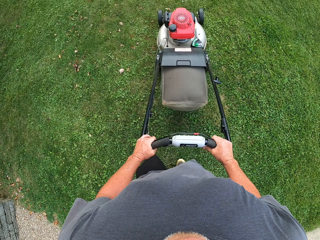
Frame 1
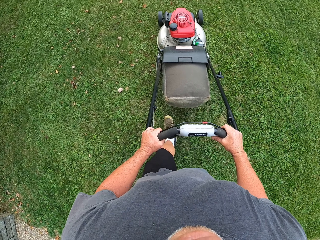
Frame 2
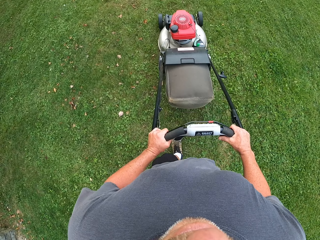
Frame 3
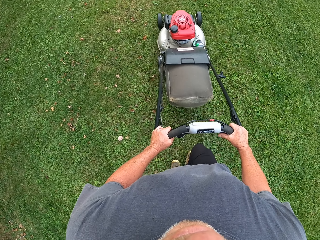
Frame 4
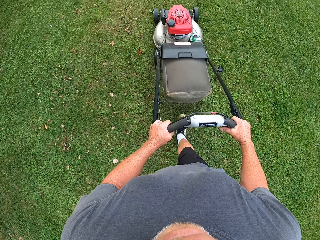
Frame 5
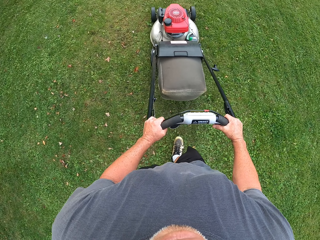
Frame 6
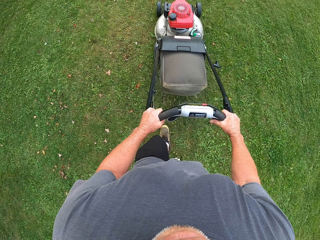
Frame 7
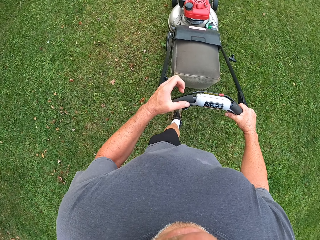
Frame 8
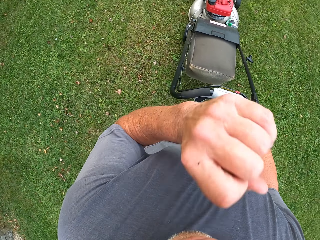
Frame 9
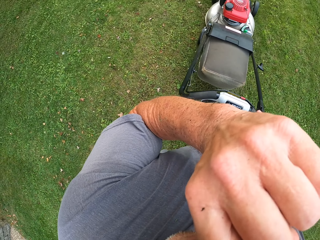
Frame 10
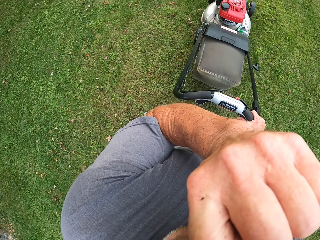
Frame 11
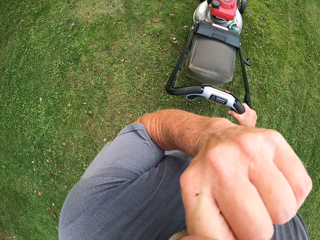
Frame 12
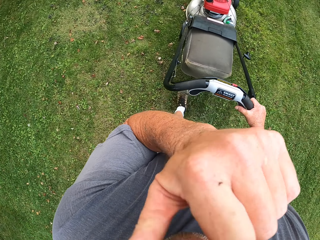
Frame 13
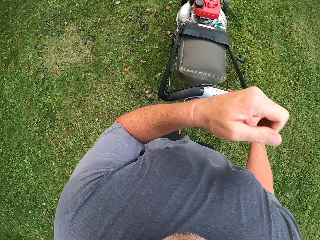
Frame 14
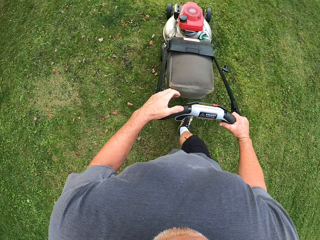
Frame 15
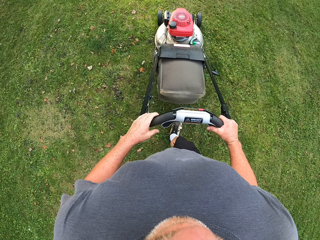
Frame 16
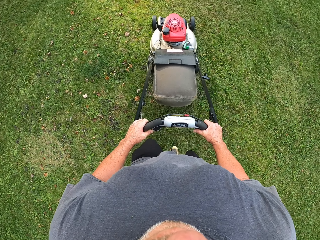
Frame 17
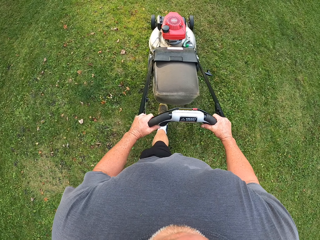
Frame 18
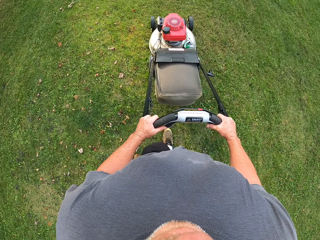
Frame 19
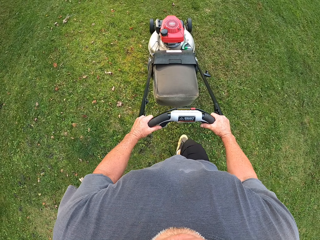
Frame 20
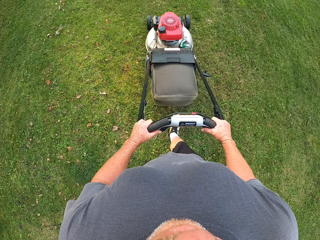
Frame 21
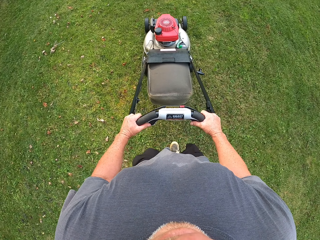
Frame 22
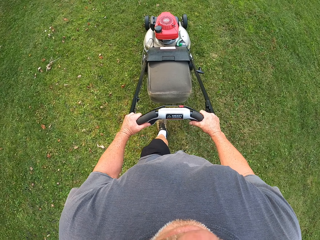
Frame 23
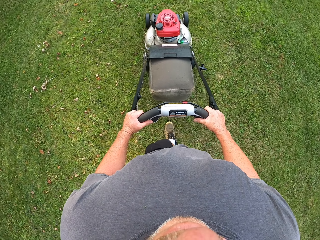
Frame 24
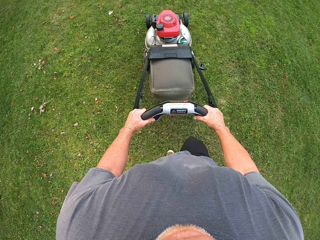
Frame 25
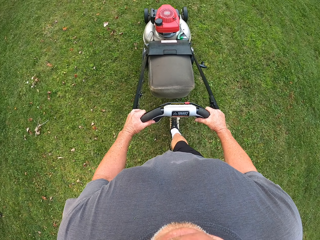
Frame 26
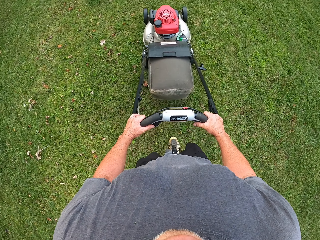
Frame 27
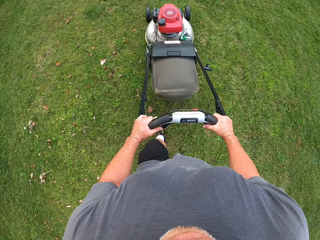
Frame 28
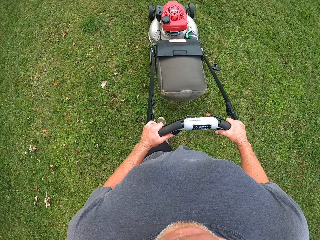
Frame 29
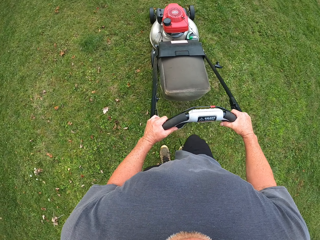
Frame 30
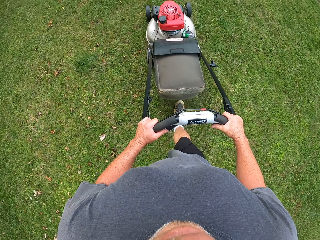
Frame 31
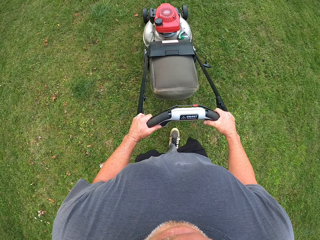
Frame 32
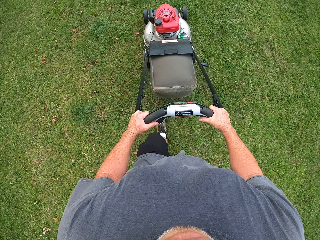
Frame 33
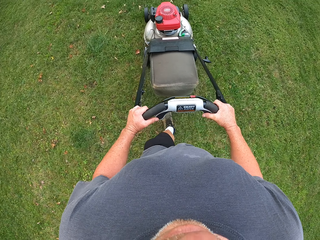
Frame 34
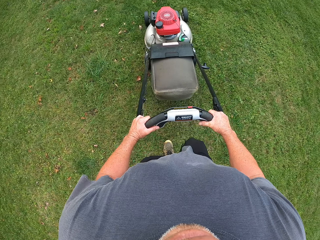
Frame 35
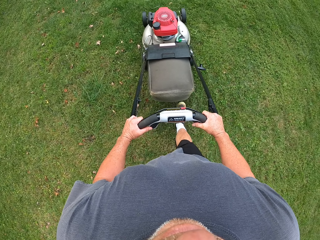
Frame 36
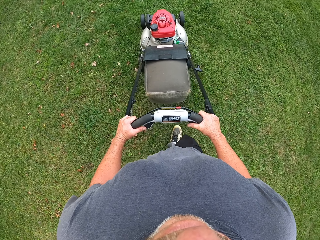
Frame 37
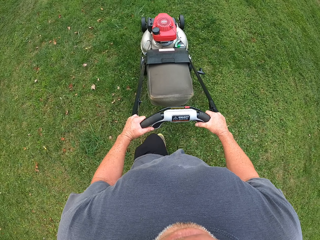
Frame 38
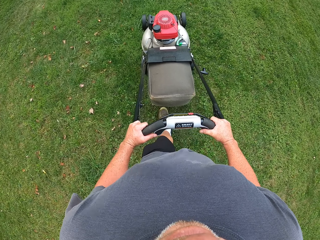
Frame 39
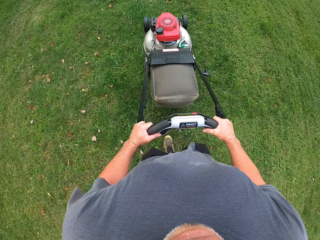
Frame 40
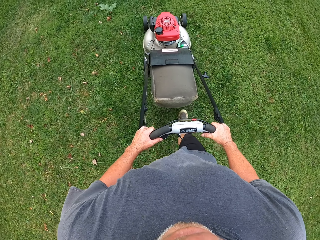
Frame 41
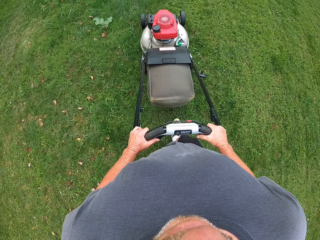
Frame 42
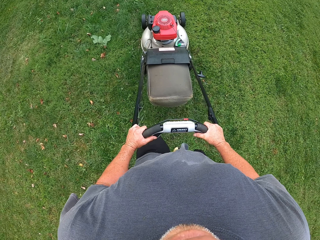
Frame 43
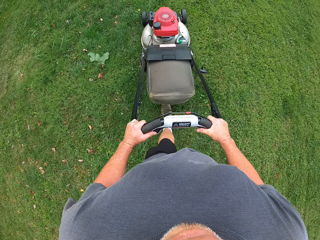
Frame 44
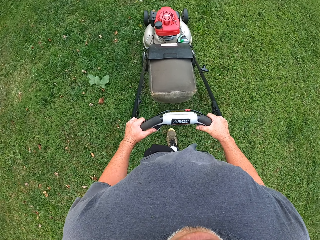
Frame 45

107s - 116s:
The camera wearer scratches the face. He rubs his nose. He cuts the grass with the machine.

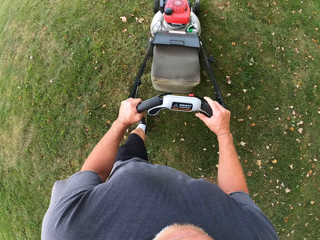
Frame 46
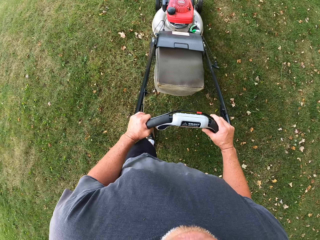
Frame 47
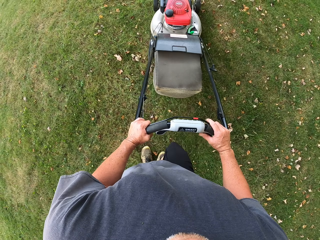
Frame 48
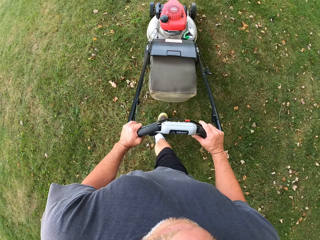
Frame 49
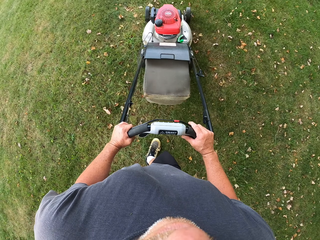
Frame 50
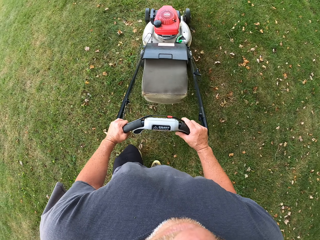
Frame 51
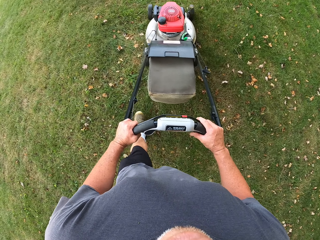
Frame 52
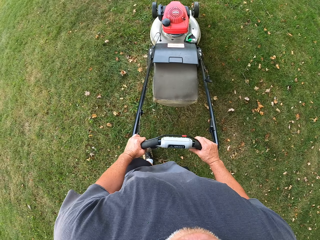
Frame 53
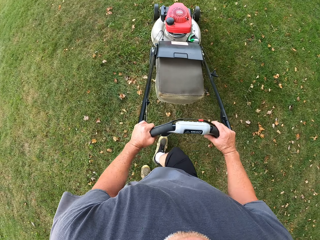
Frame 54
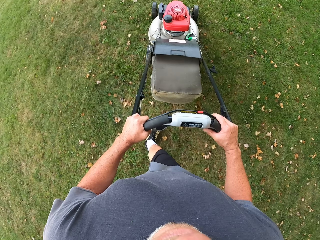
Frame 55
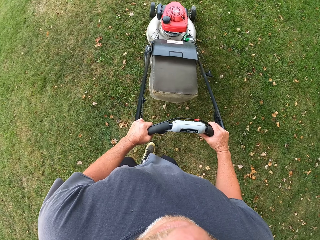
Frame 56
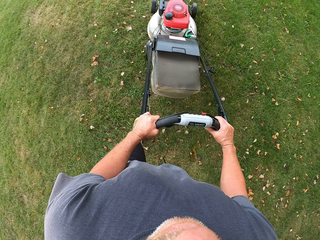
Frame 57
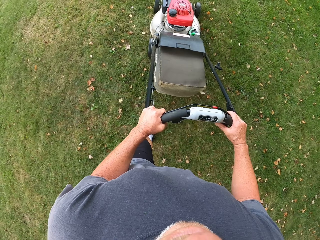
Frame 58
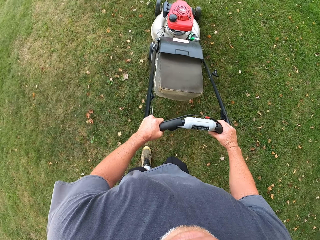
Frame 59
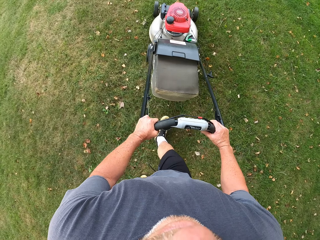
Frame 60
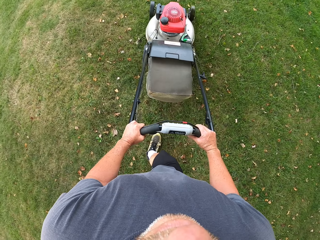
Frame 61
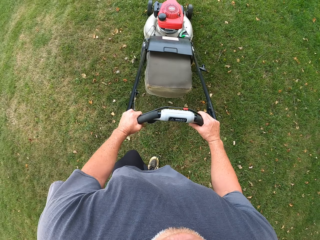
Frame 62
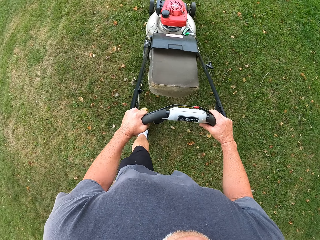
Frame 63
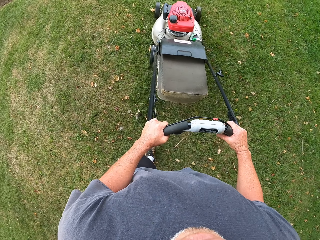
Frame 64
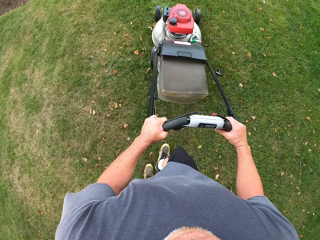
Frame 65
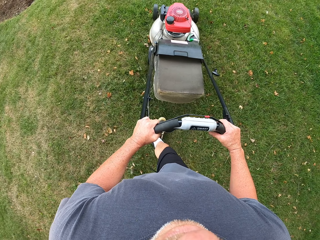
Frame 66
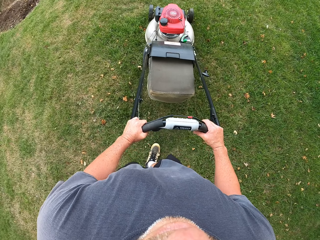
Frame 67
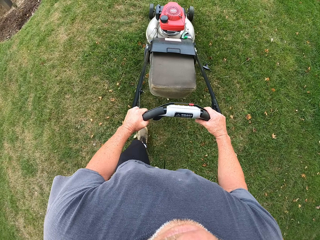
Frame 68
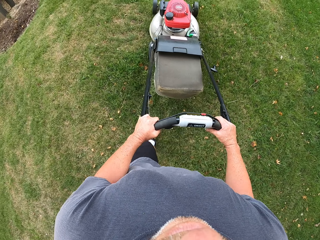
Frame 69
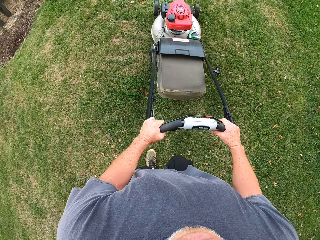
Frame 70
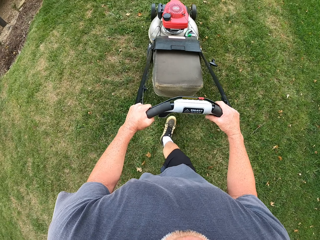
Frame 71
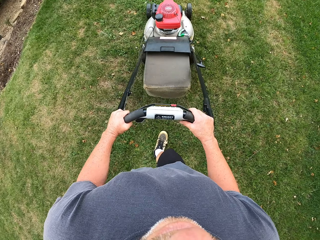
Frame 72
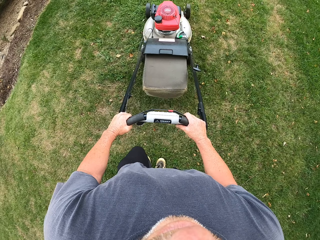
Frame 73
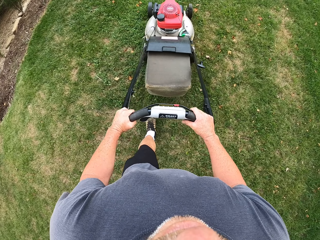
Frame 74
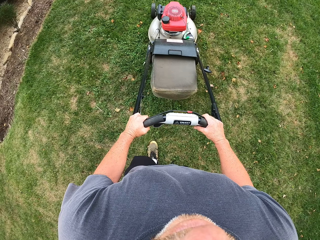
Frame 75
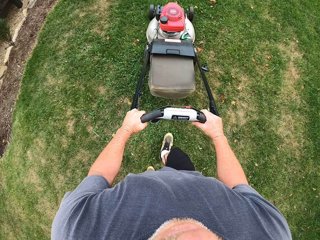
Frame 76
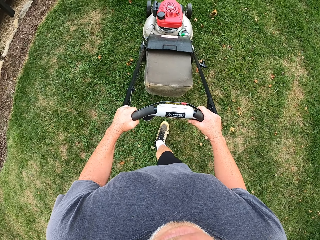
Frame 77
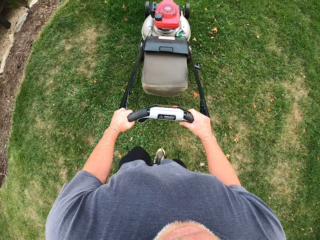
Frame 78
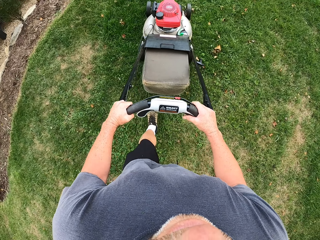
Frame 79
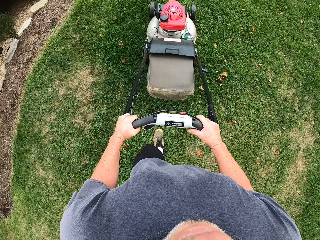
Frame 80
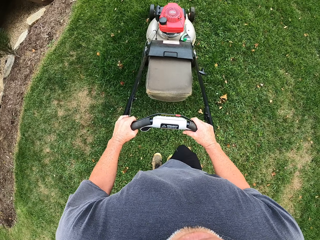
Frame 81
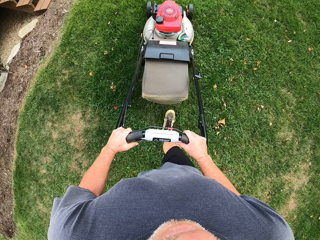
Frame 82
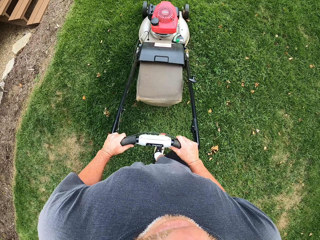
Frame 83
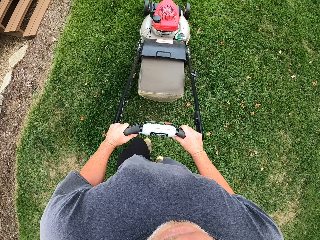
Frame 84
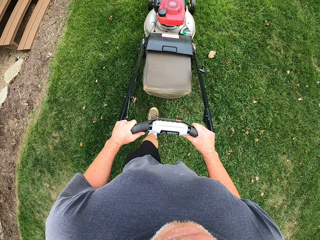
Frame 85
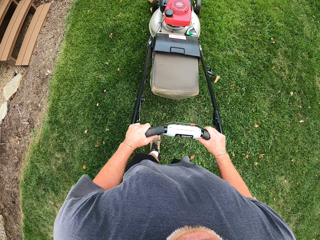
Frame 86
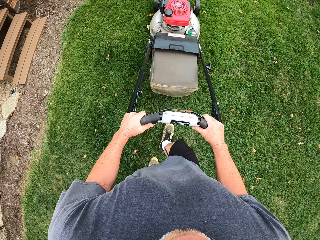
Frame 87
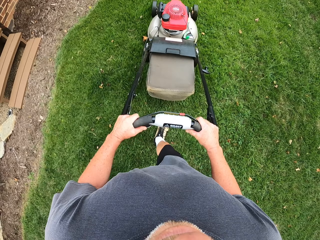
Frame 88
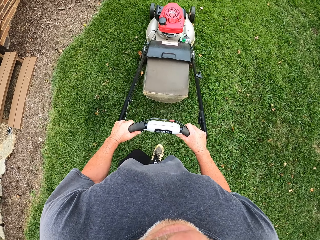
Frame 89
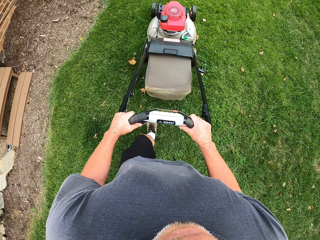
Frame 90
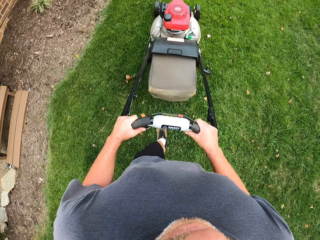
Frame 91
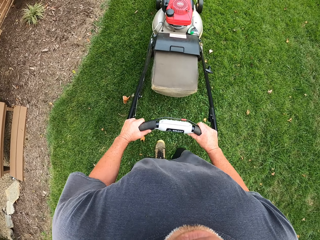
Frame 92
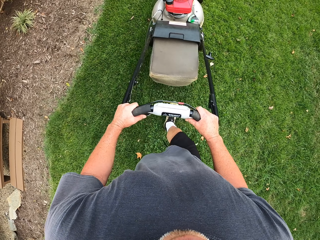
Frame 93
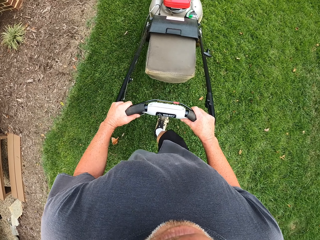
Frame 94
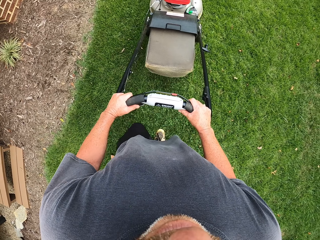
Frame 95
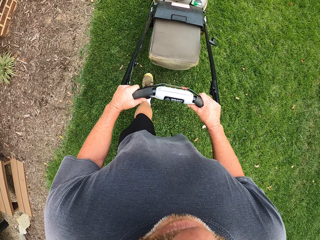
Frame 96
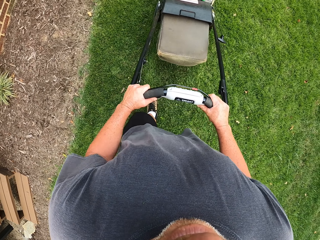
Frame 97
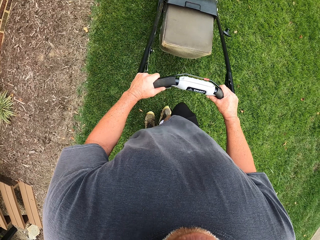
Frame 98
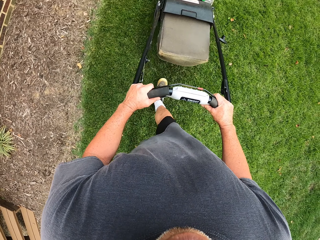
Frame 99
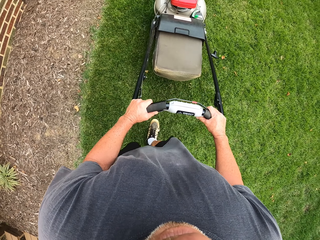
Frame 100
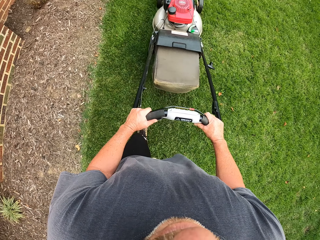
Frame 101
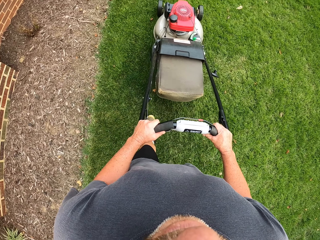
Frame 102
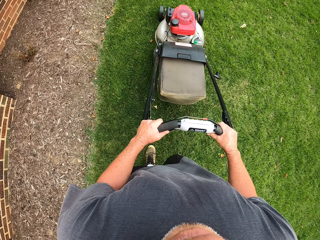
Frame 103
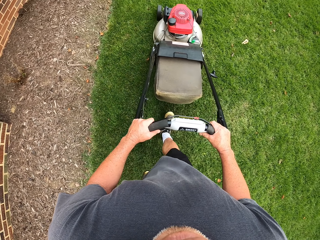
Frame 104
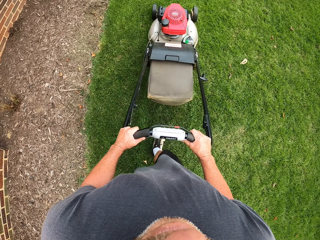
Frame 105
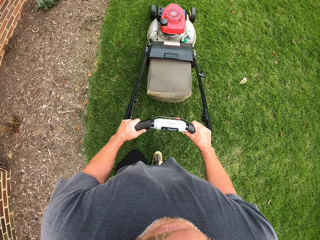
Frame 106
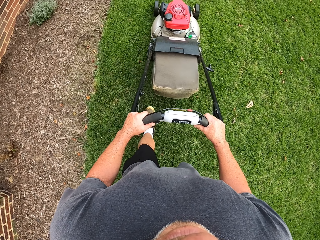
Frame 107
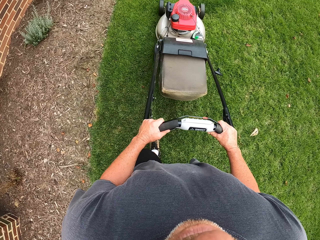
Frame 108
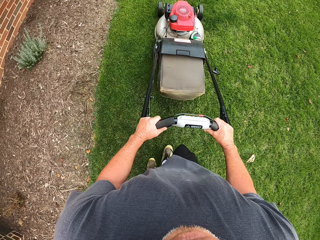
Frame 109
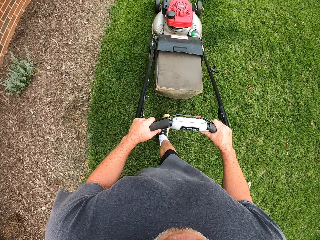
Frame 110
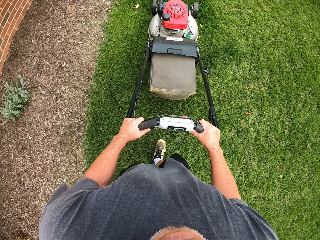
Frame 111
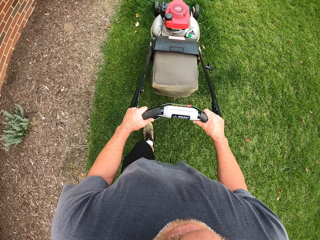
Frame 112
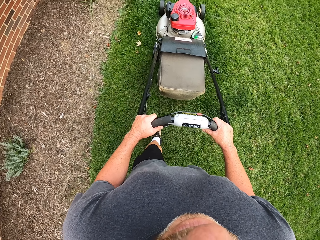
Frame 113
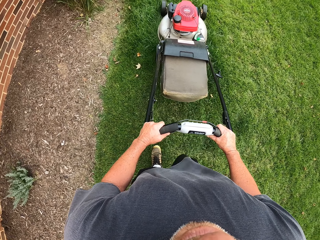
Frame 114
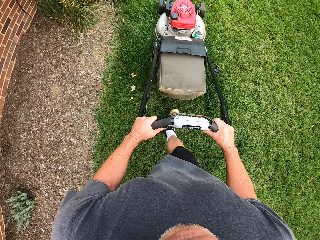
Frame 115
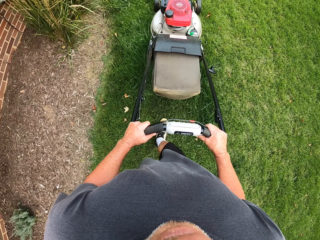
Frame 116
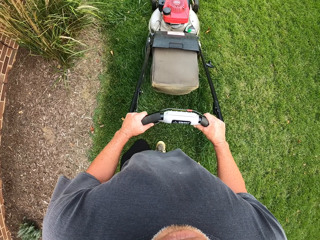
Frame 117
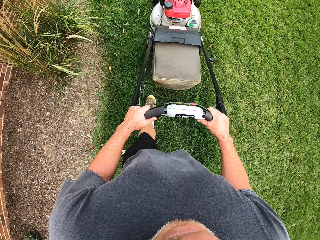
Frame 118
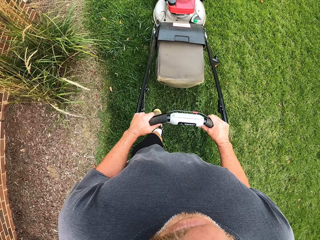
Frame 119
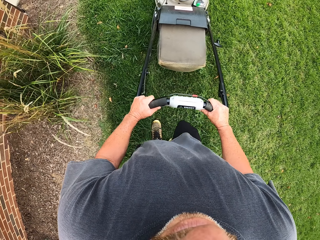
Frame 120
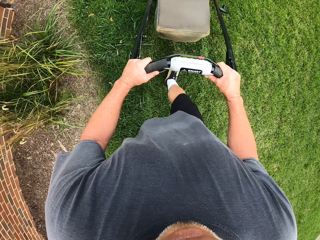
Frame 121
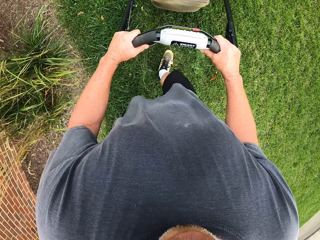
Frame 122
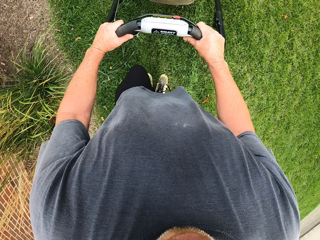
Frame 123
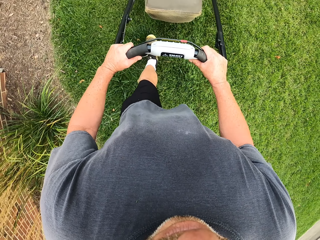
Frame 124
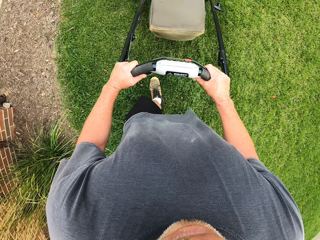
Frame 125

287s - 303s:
The camera wearer walks around a garden. They cut grass with a lawn mower. They walk around the garden. They cut grass with the lawn mower. They walk around the garden. They cut grass with the lawn mower.
